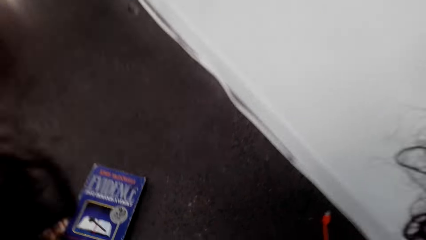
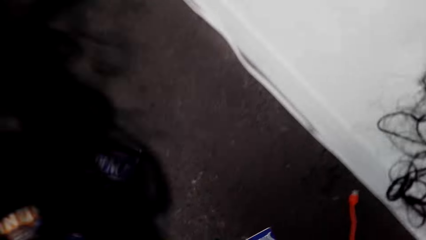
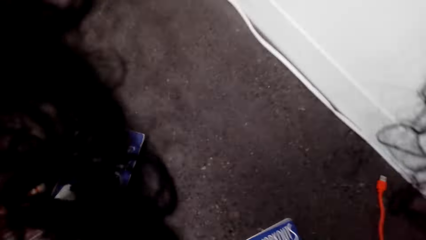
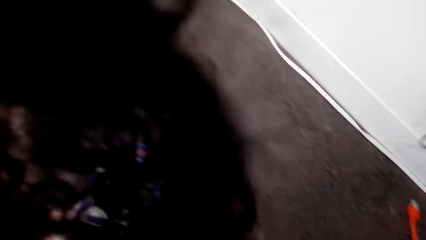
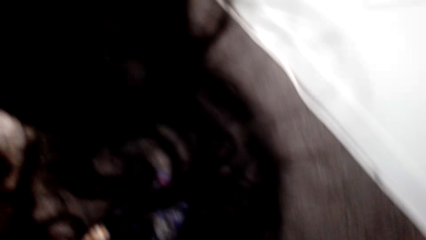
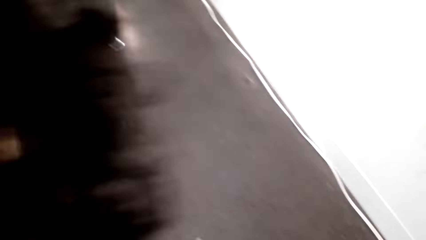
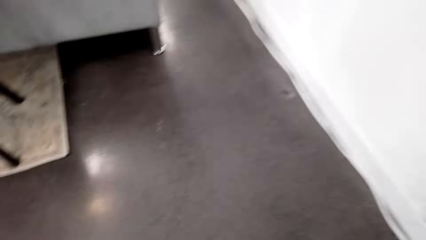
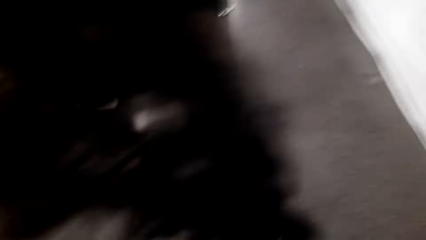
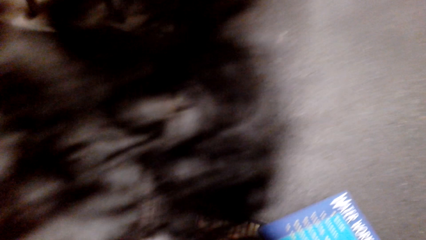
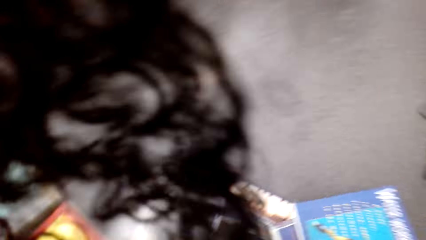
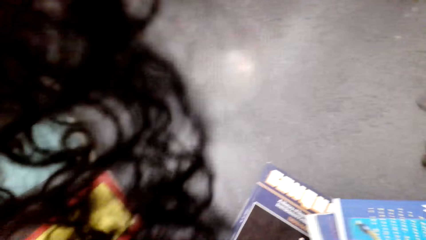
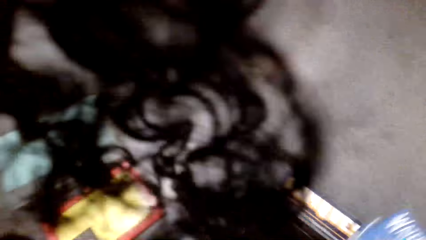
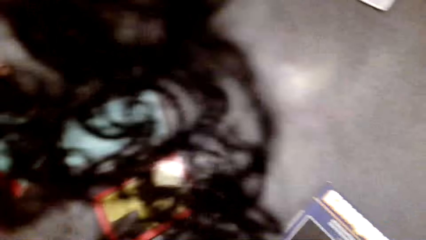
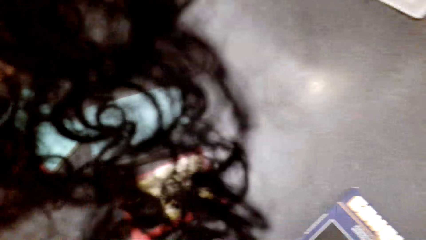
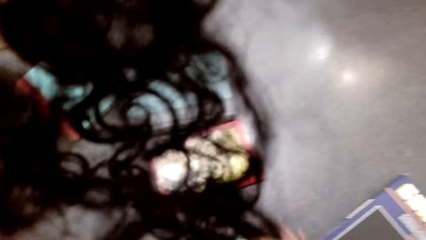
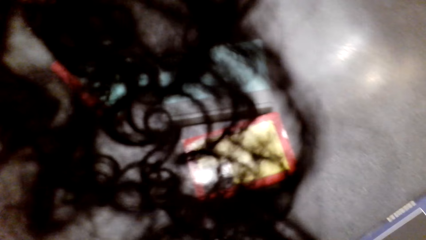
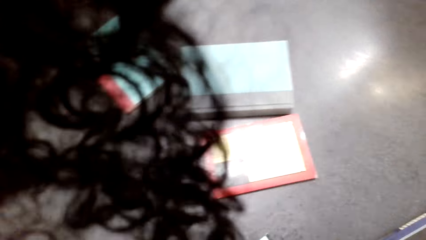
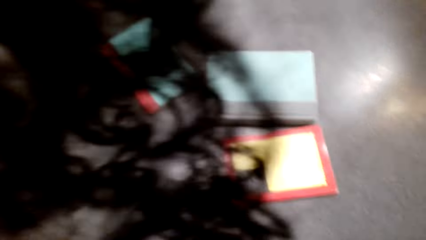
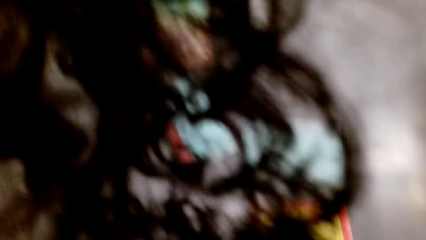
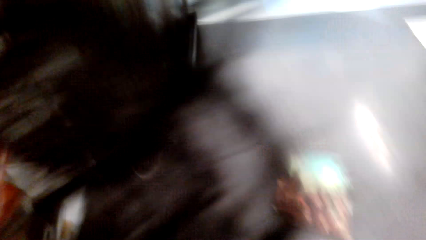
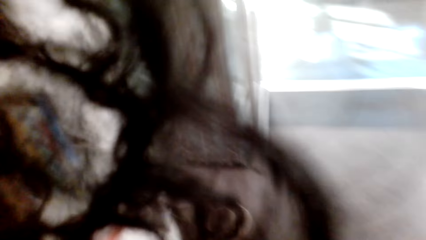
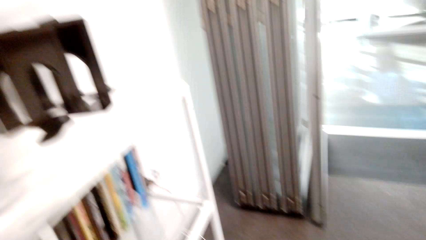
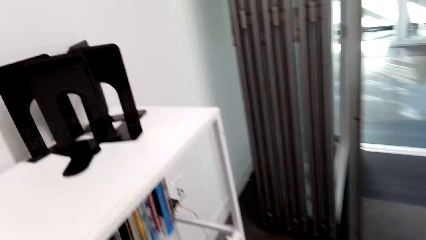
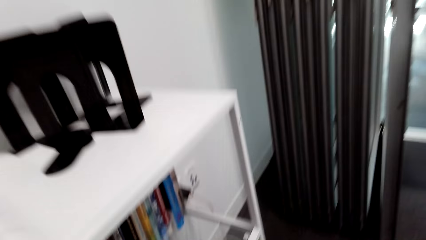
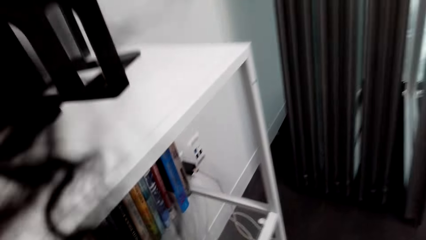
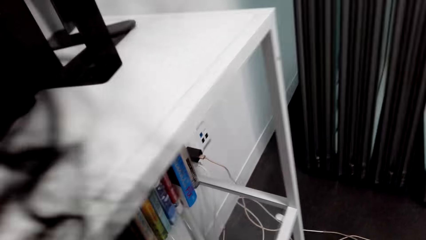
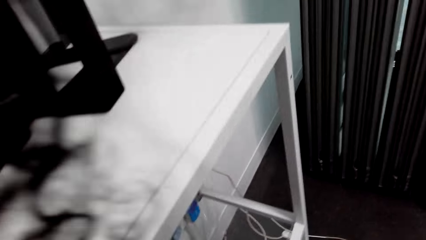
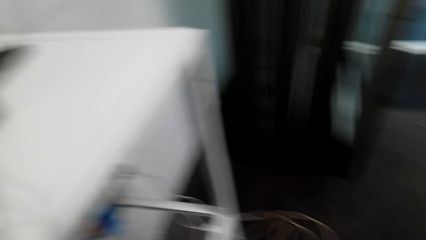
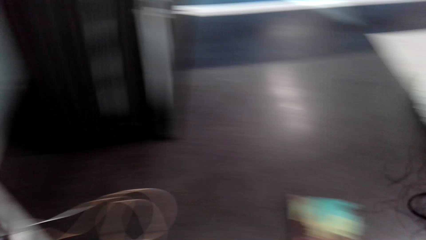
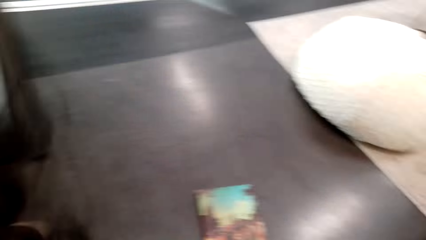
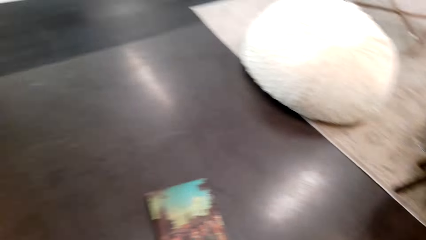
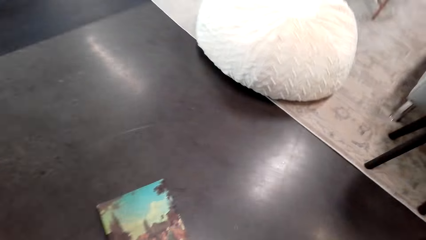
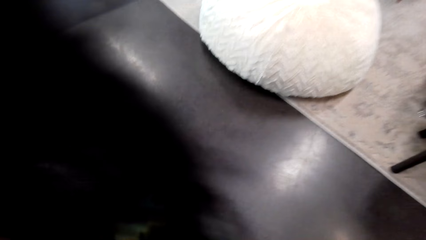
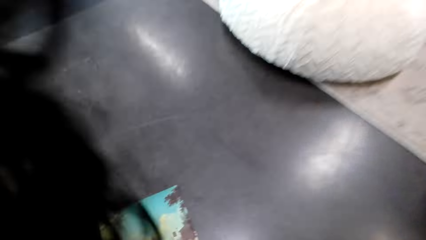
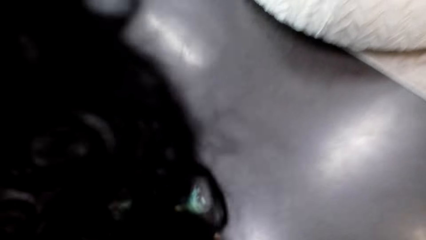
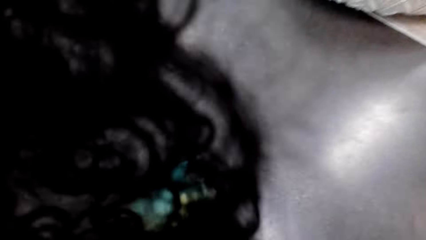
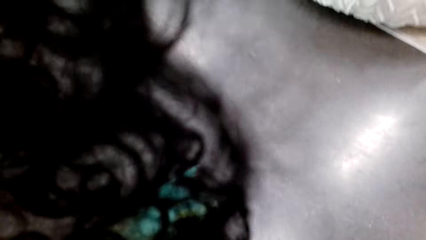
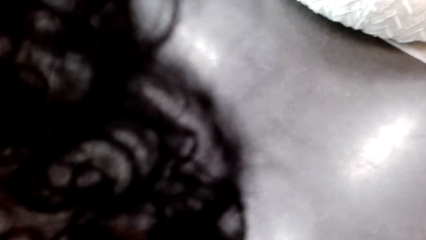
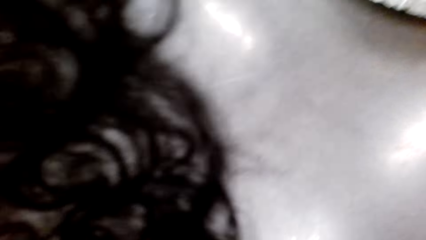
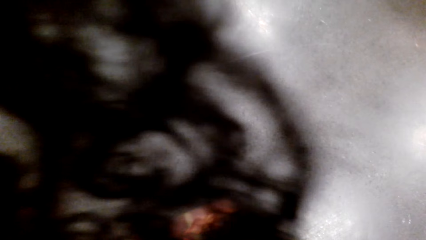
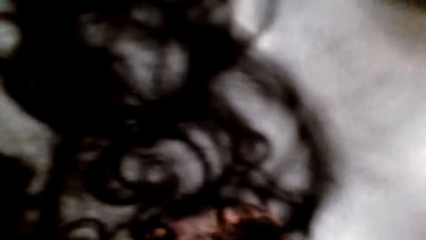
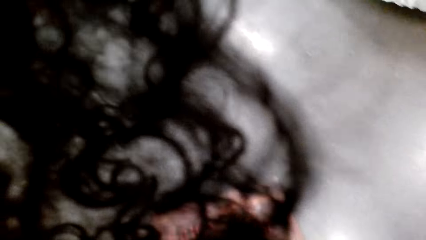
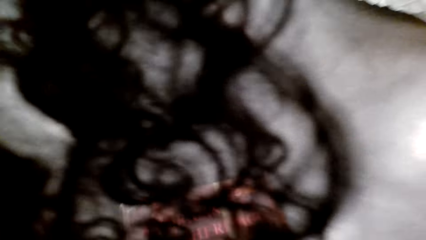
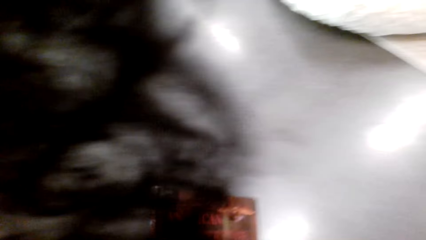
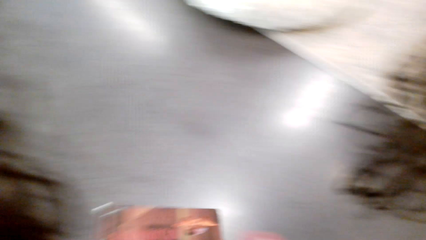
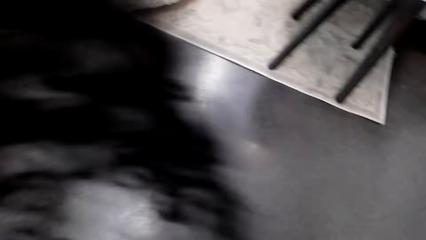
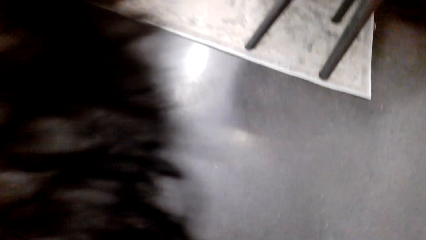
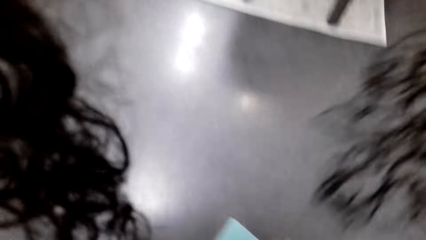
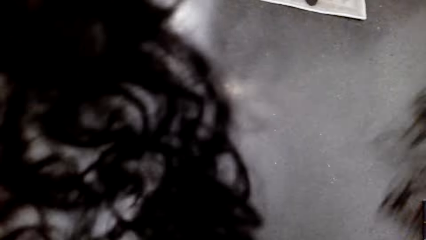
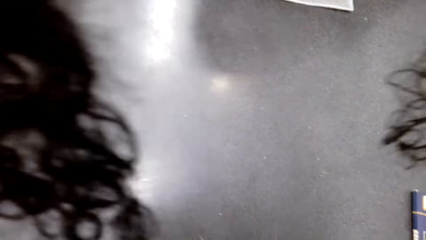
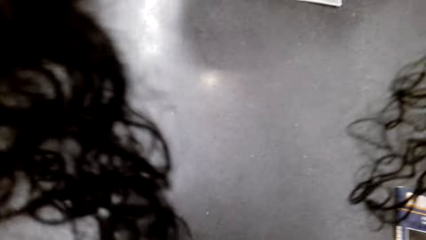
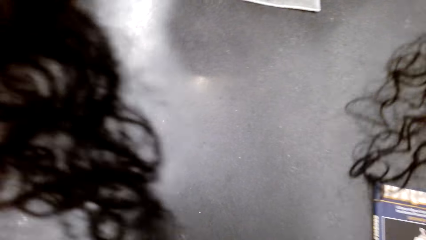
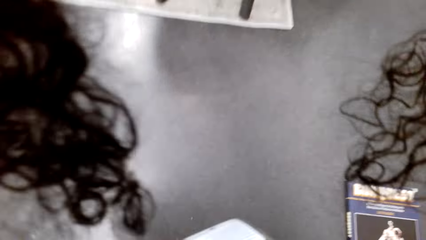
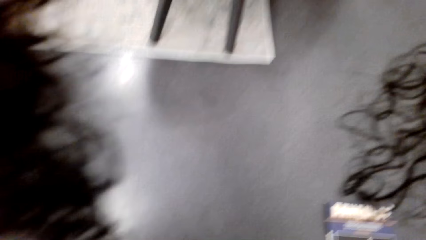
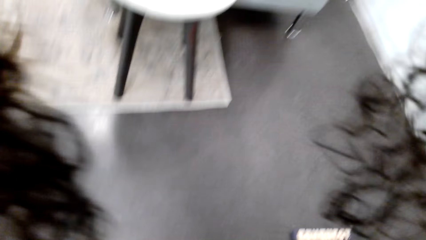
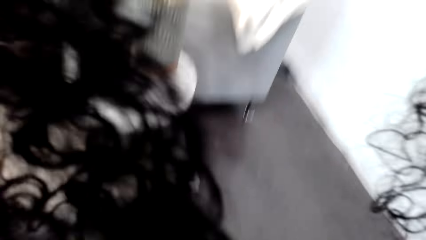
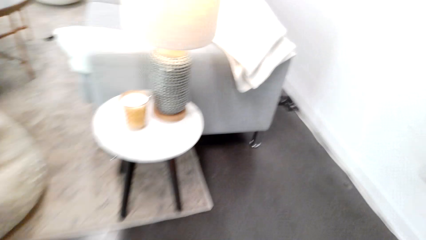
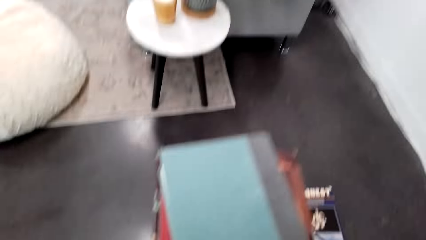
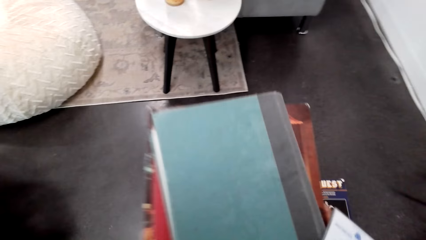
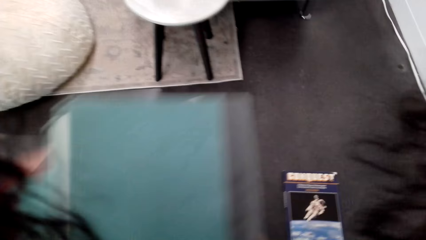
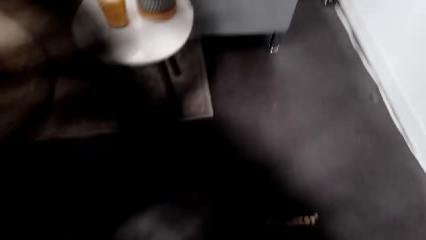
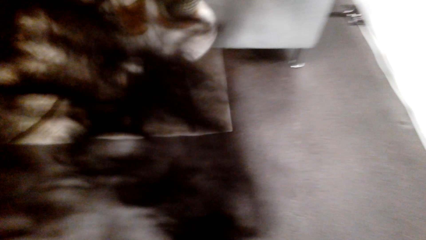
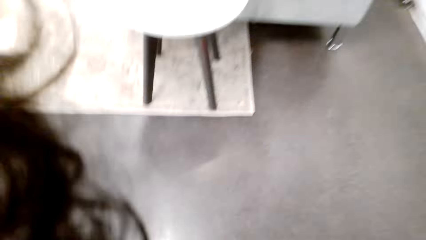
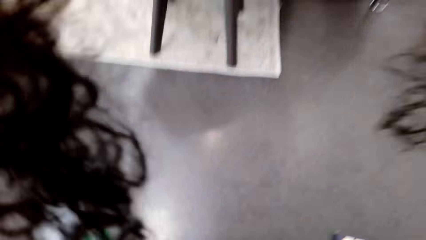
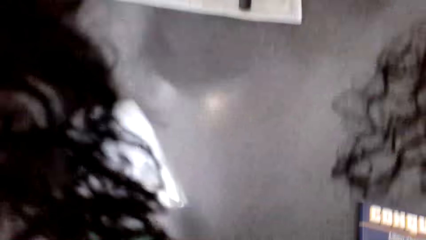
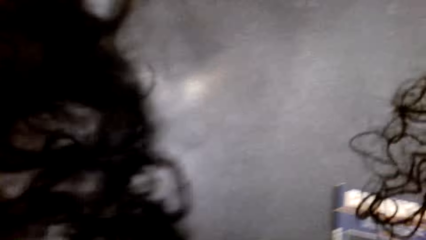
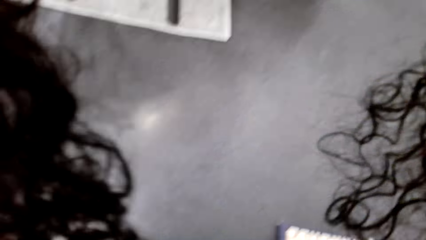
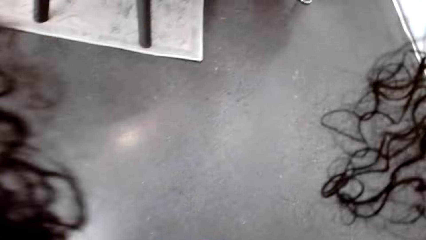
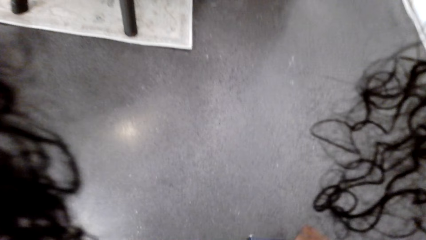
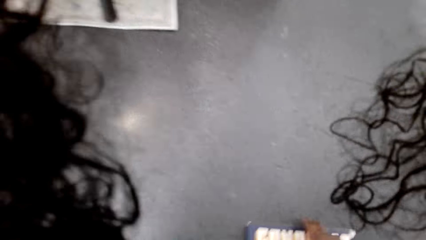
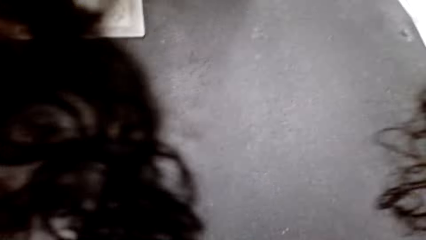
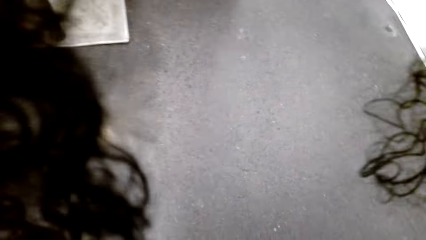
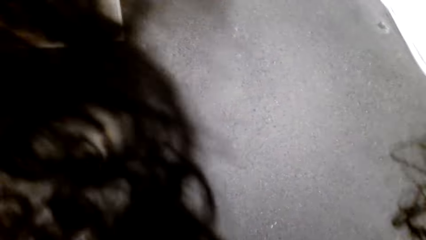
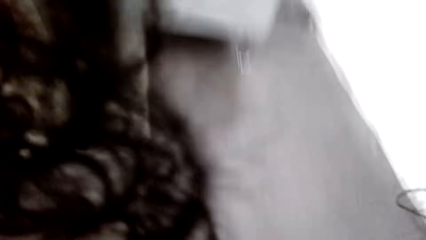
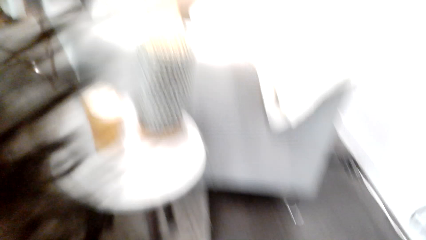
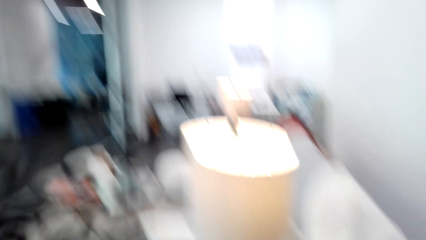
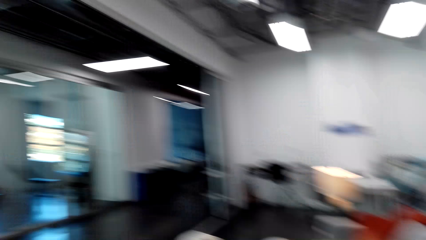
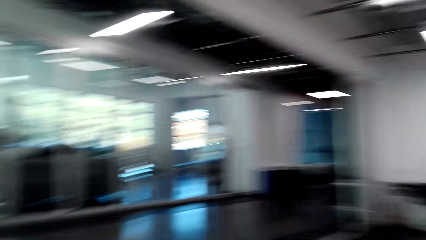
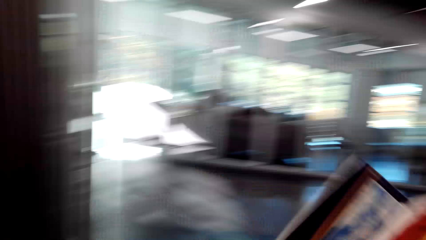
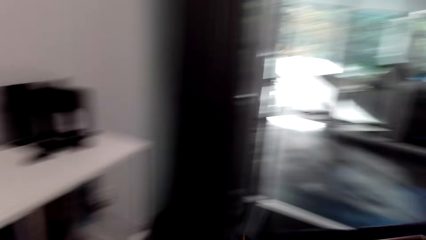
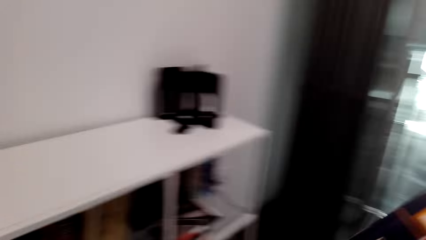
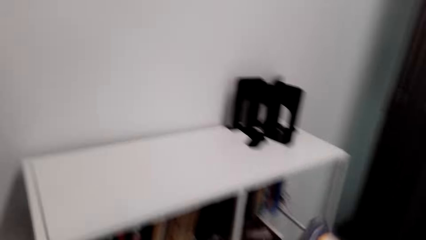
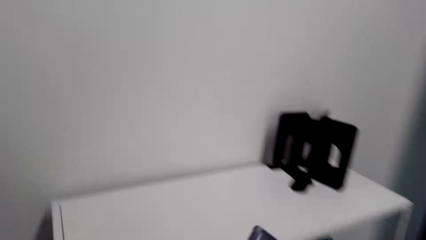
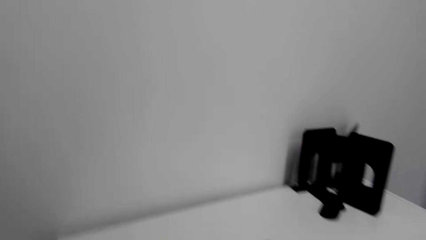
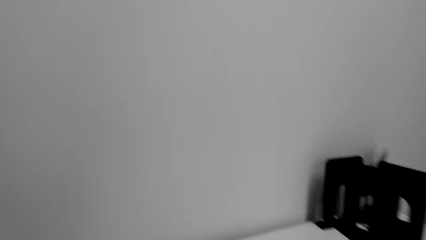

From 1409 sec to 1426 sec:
The camera wearer grabs a book. They pick up the books and pick up the book.
